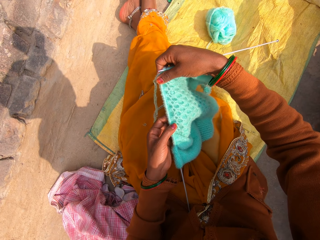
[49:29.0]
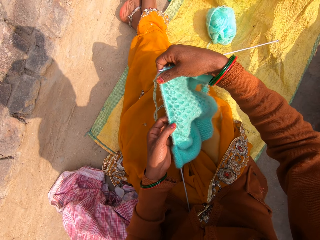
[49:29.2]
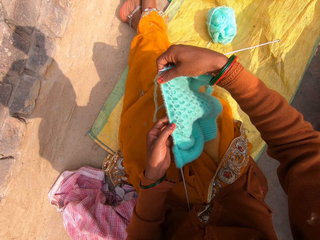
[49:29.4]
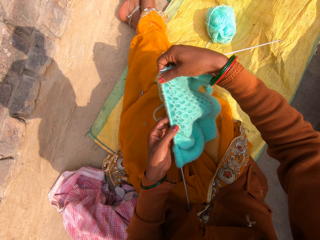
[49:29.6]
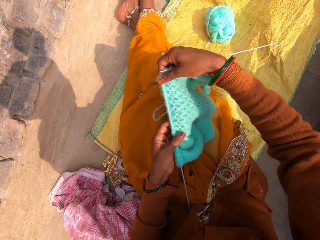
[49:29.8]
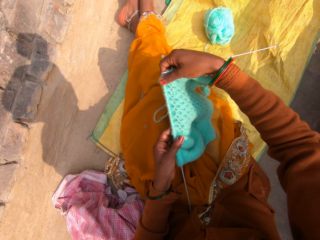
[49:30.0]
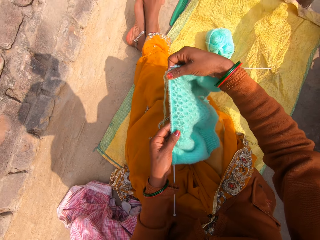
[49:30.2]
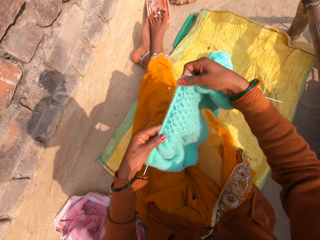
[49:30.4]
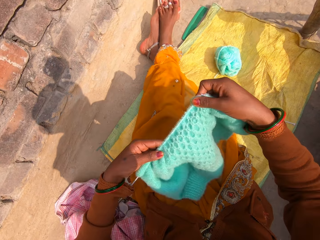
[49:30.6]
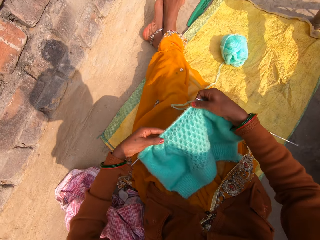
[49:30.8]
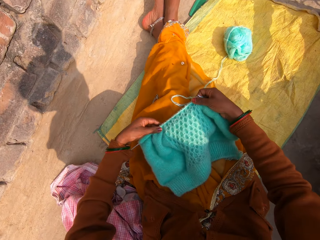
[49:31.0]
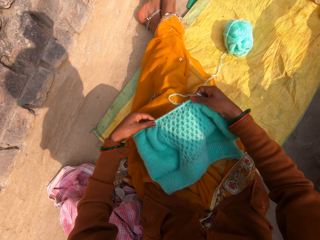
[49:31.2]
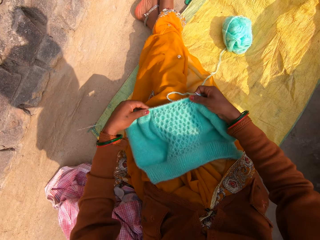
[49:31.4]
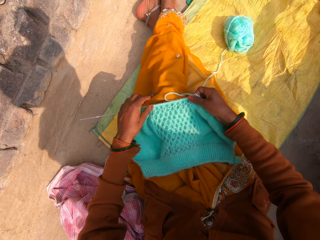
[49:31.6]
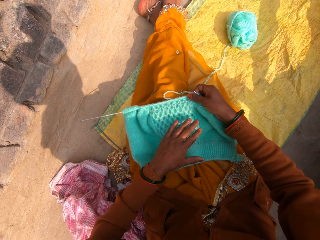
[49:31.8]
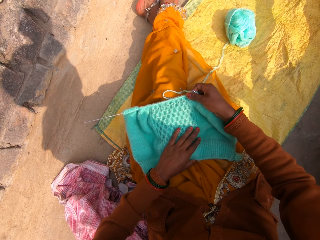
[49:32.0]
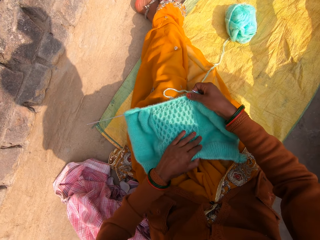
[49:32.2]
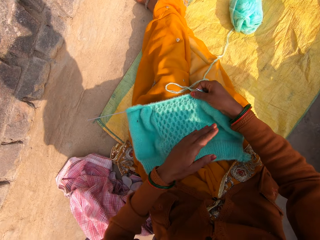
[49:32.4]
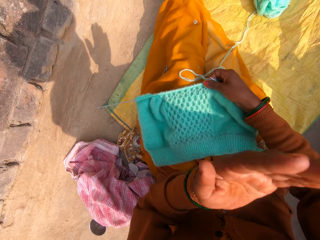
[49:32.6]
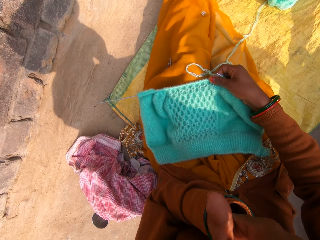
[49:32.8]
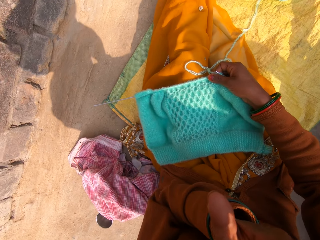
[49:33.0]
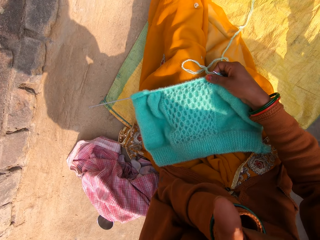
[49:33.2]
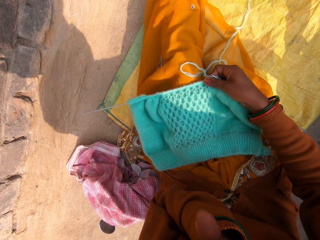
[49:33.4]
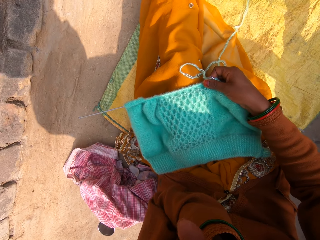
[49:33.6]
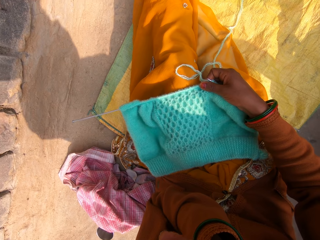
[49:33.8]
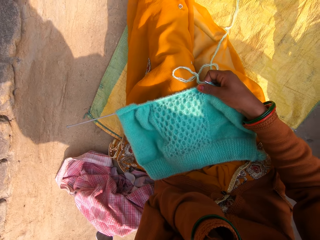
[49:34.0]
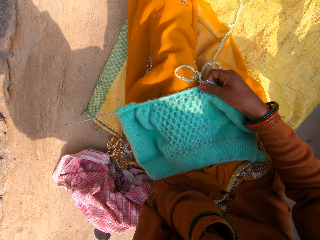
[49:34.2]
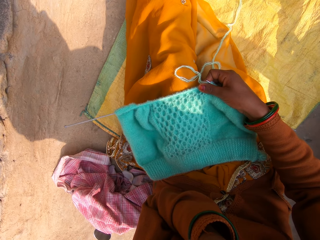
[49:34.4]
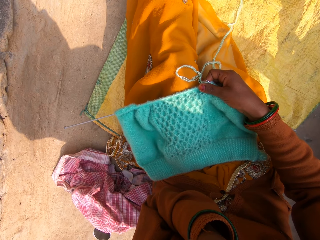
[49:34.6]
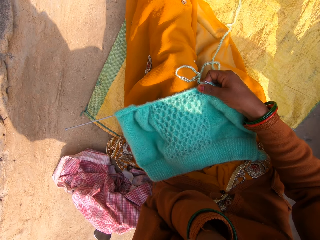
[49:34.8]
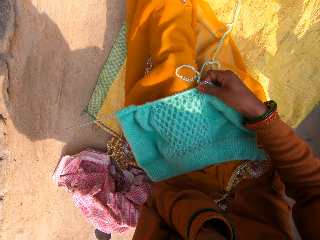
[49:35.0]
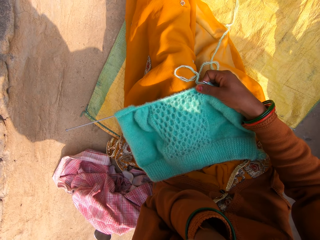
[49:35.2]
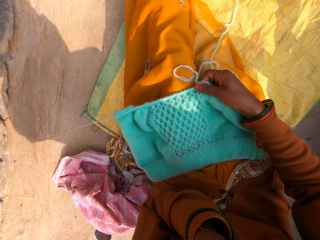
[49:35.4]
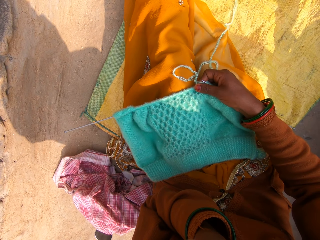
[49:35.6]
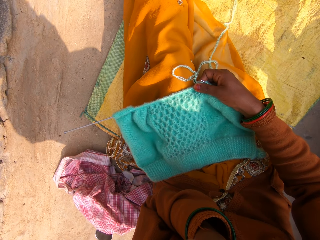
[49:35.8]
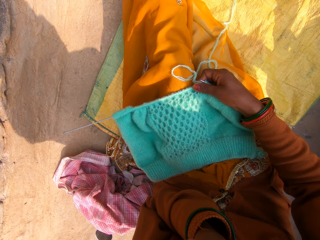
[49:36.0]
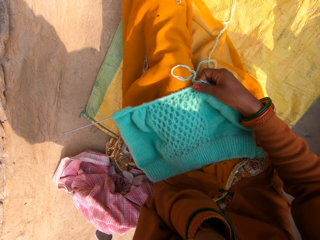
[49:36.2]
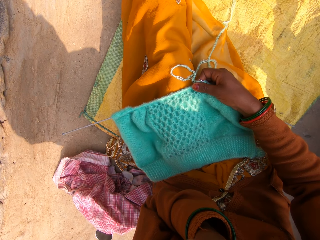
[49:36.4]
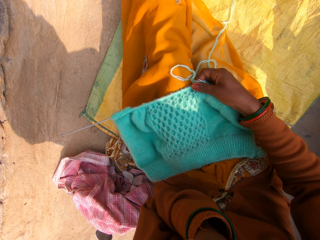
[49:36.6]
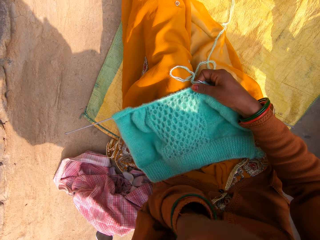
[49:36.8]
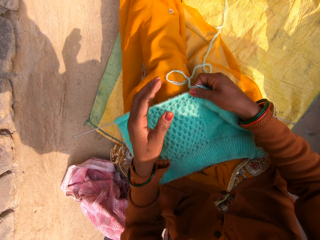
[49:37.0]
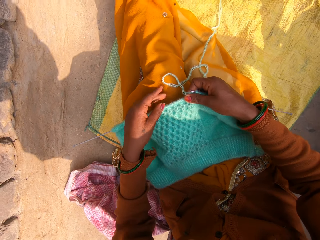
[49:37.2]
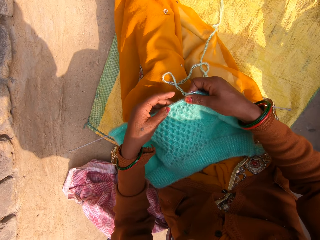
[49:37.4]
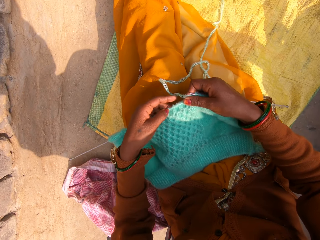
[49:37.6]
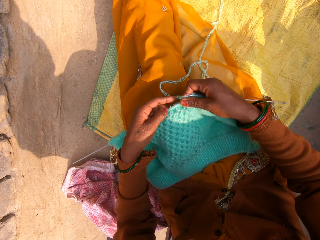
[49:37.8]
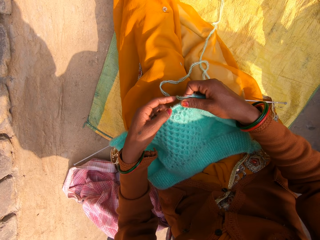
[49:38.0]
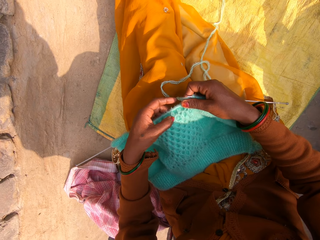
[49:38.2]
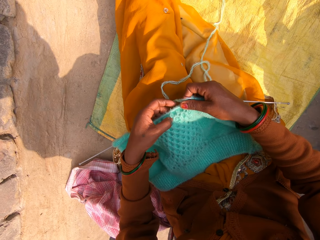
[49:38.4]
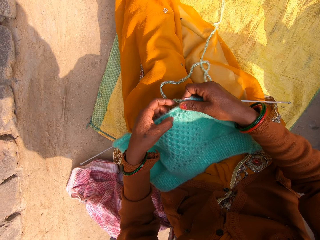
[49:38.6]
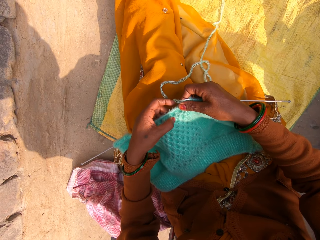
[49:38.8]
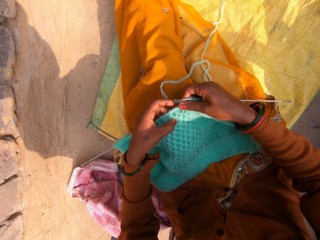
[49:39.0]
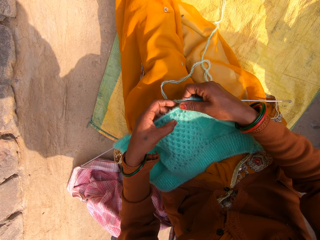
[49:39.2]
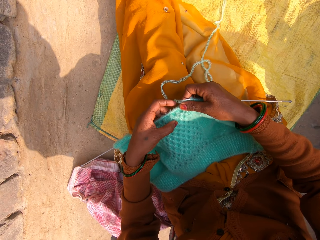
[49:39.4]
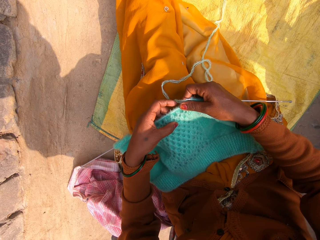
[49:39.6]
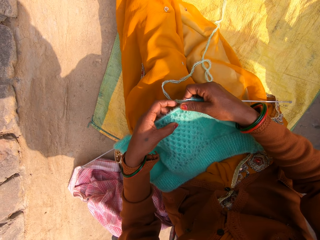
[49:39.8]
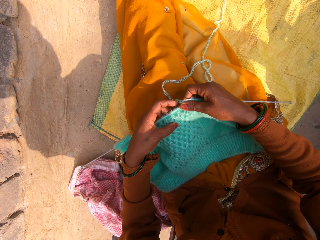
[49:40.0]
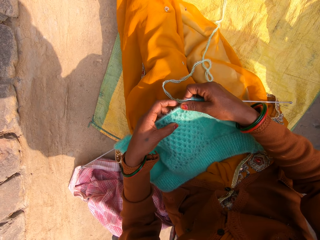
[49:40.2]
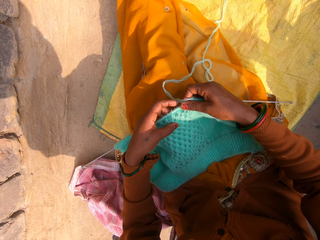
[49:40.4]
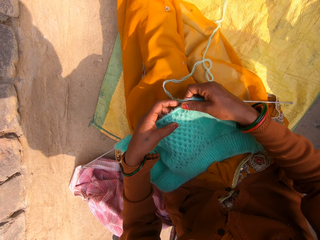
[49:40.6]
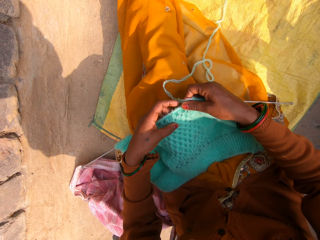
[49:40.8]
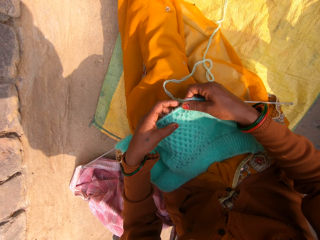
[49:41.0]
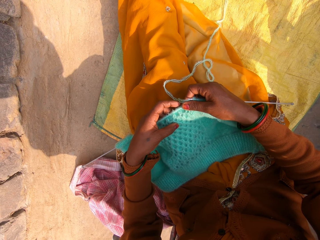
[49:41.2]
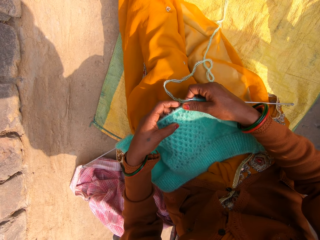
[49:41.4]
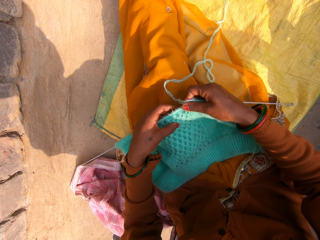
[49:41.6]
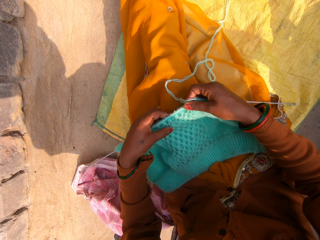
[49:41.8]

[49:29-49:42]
The camera wearer drops the knitting pins and the knitted wool. She covers her mouth with her left hand. She sorts the knitted wool with her left hand.

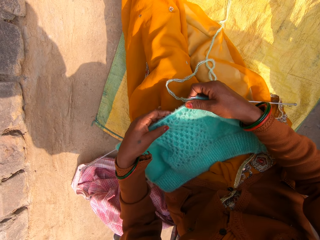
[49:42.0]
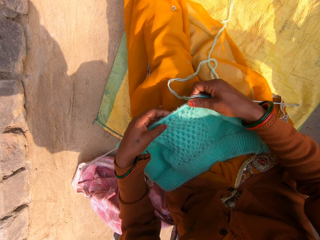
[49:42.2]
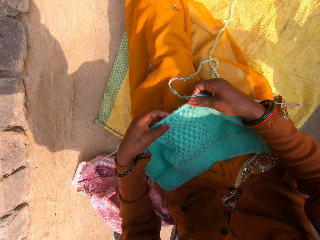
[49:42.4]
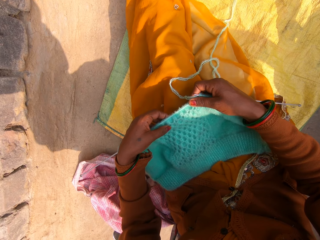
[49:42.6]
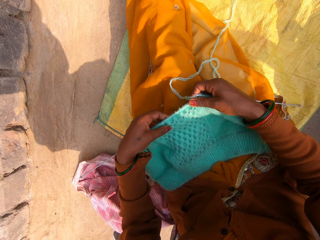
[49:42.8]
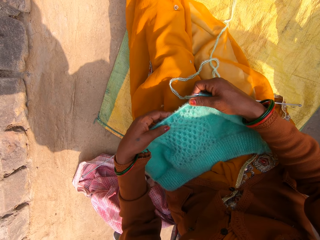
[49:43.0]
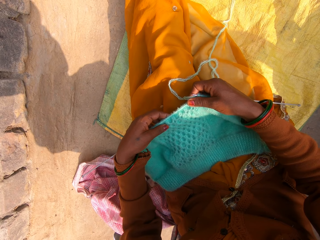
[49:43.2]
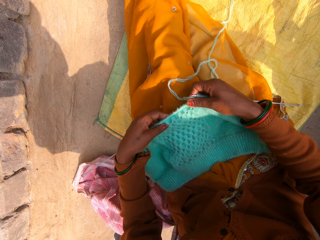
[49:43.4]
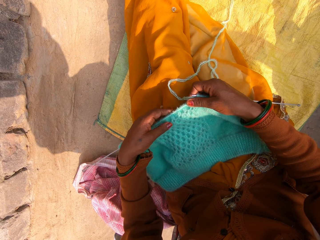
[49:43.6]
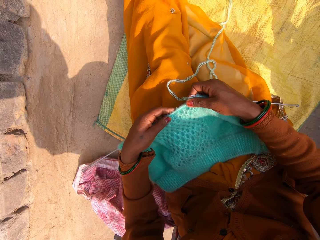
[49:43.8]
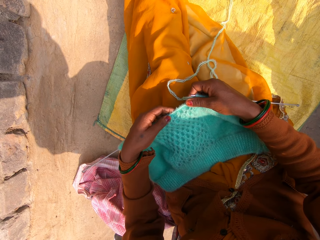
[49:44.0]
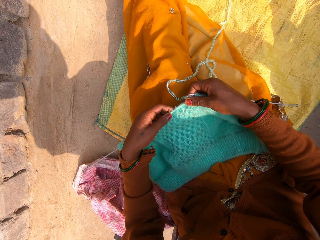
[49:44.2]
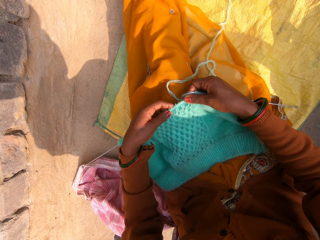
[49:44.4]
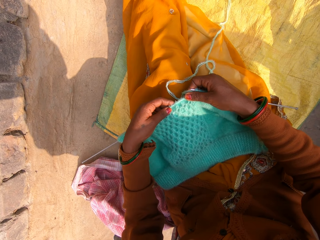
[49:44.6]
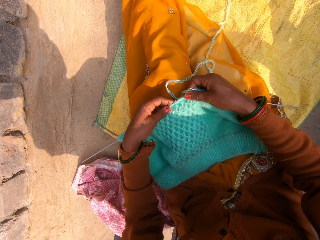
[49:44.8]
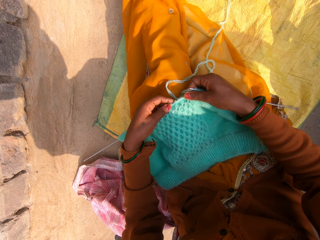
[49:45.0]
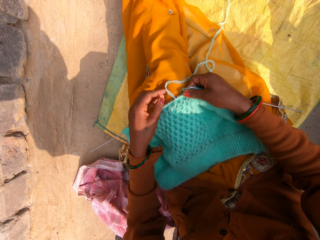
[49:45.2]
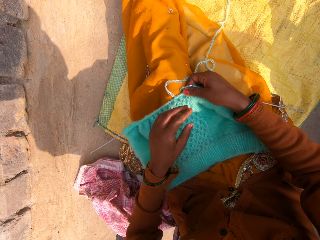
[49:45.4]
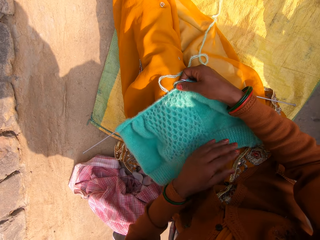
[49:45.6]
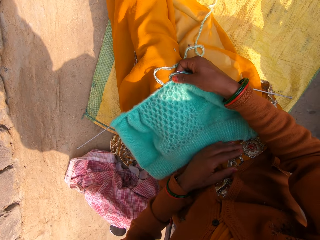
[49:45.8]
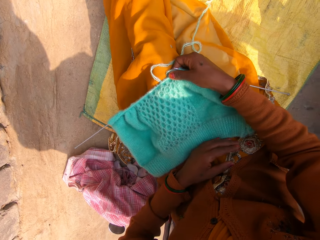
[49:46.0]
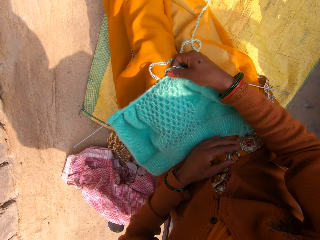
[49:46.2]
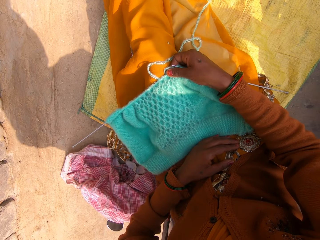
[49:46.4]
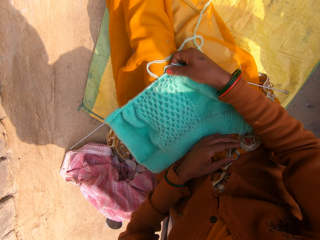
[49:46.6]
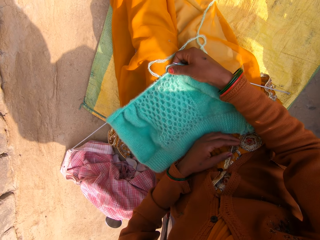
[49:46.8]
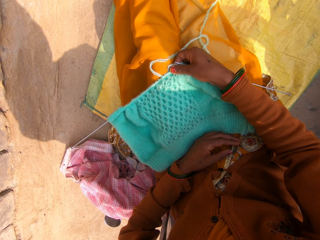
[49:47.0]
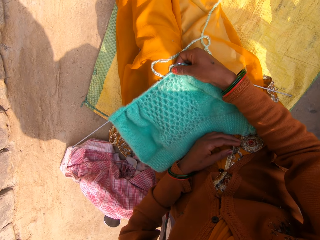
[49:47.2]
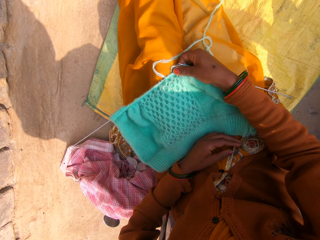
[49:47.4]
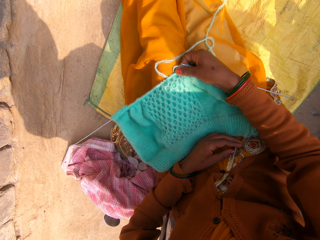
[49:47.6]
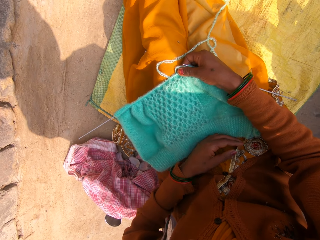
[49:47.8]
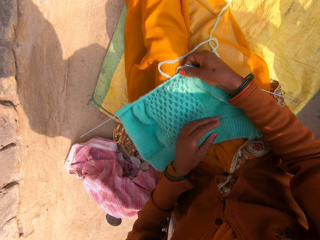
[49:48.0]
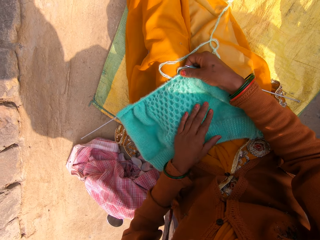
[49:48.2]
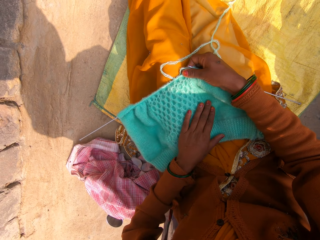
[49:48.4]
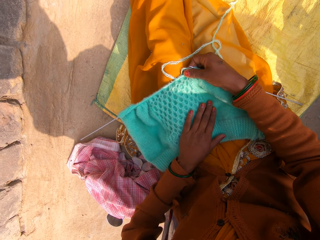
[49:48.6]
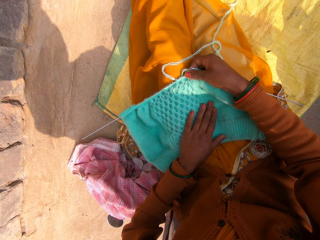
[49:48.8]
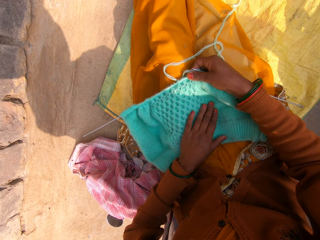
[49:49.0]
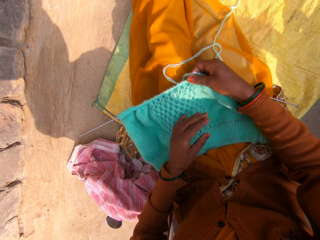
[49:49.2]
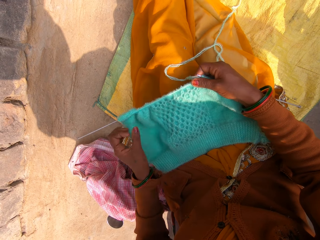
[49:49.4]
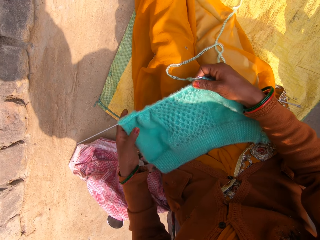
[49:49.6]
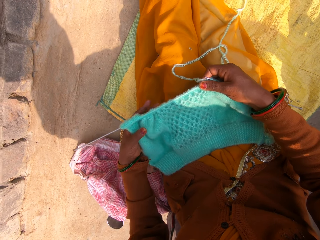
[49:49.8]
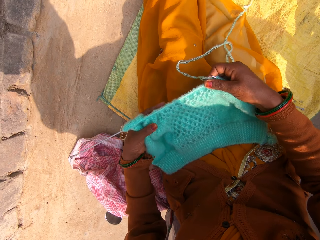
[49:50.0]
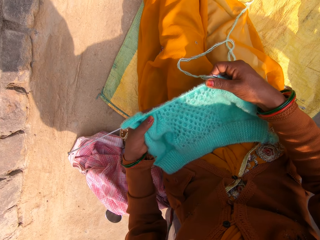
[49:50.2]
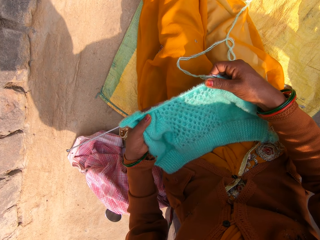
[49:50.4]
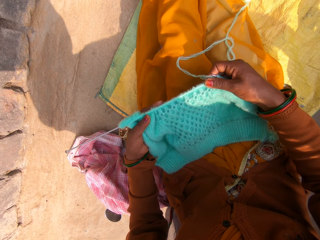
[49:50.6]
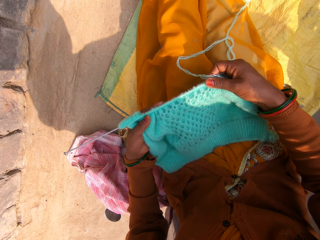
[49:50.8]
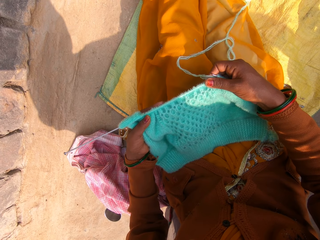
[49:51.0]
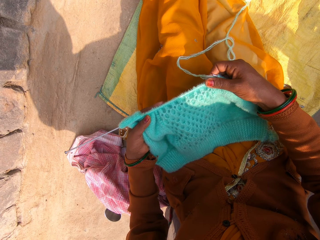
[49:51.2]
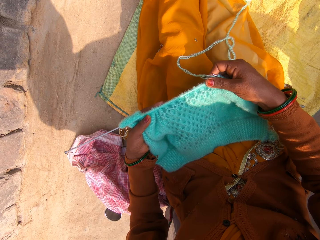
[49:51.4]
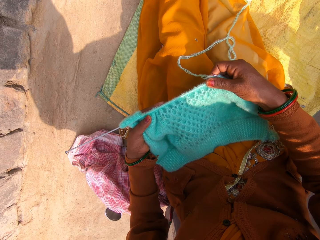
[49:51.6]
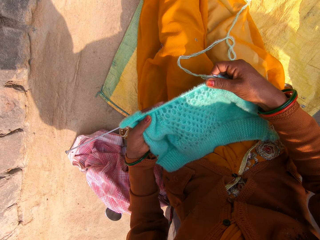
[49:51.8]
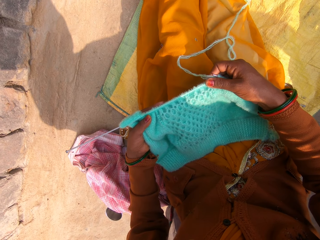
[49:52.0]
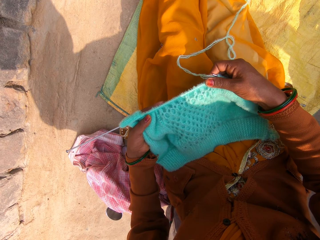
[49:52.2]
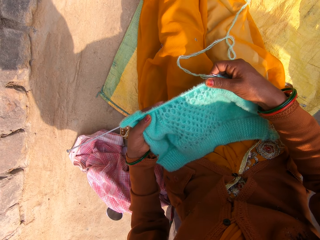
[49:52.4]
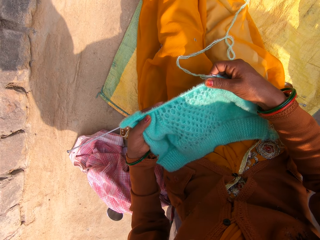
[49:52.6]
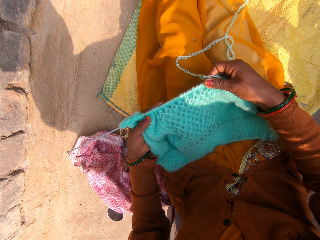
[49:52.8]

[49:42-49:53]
A man talks back to the camera wearer over the phone. The camera wearer places her left hand over her stomach. She places her left hand on the yarn fabric and holds the yarn fabric with her left hand. She responds to the man.
